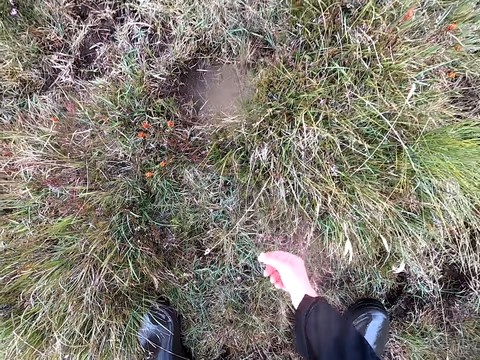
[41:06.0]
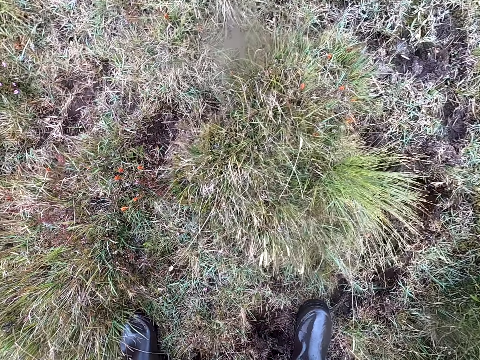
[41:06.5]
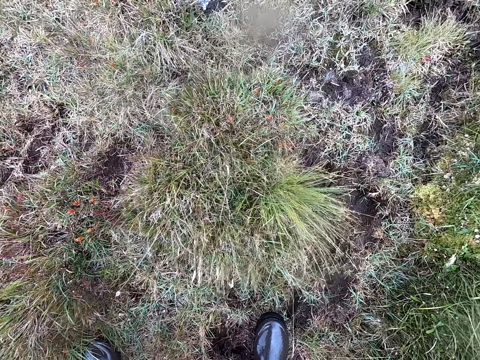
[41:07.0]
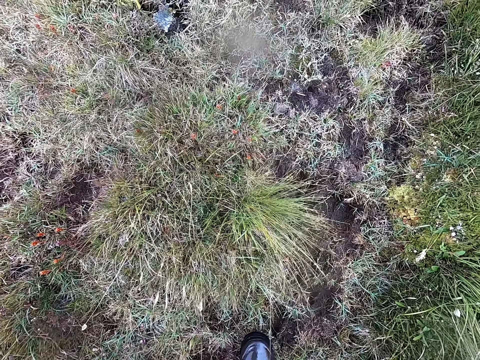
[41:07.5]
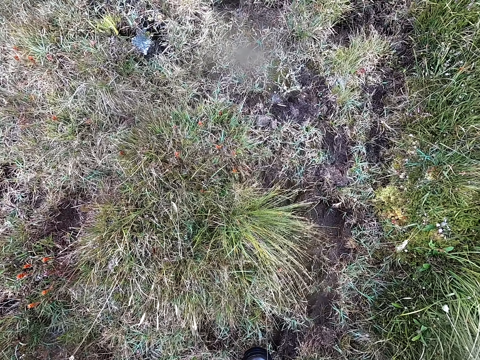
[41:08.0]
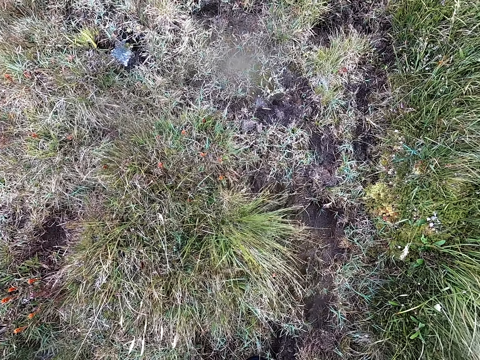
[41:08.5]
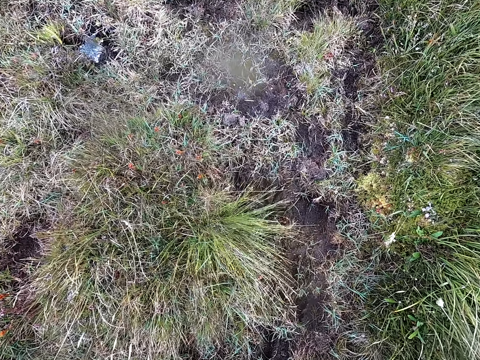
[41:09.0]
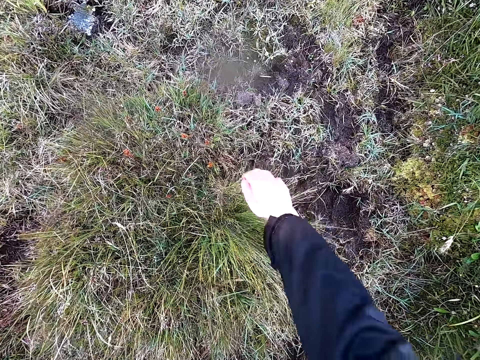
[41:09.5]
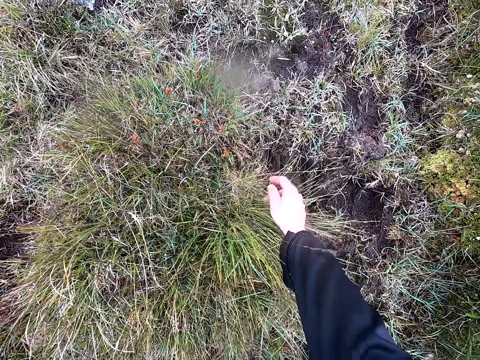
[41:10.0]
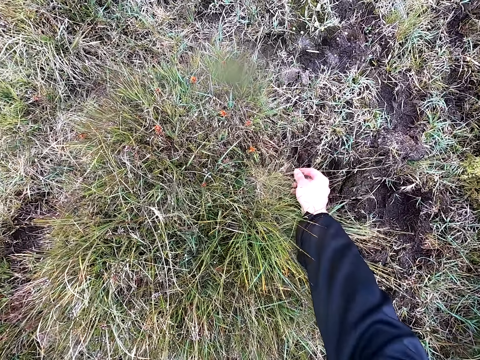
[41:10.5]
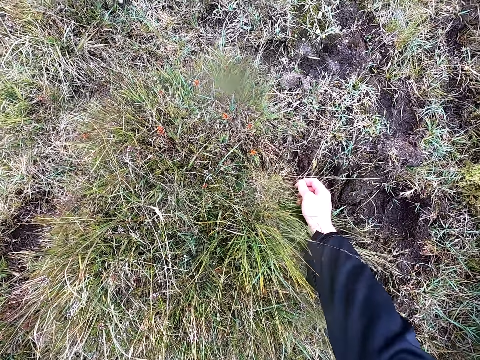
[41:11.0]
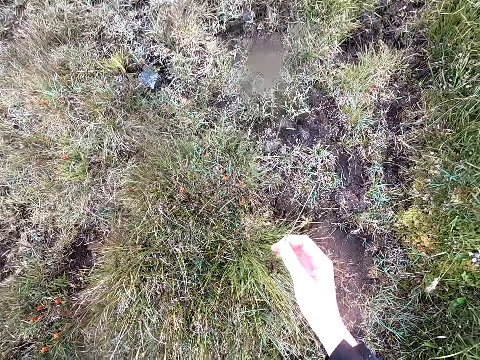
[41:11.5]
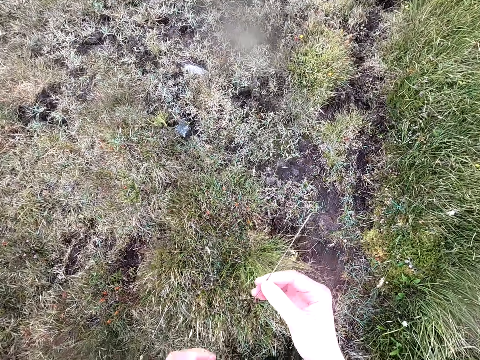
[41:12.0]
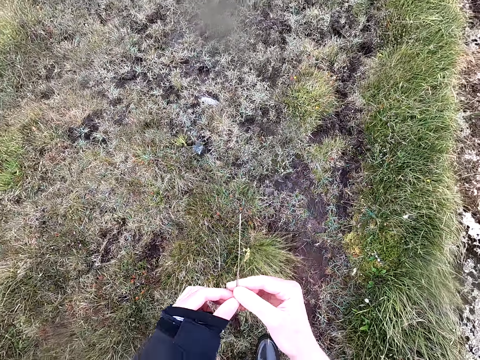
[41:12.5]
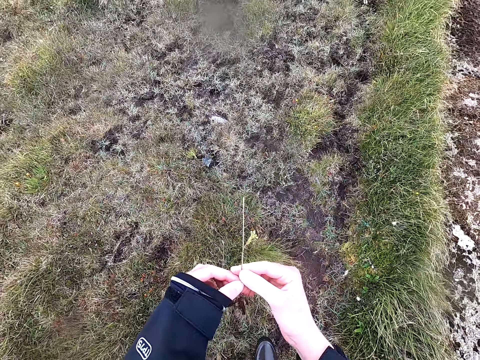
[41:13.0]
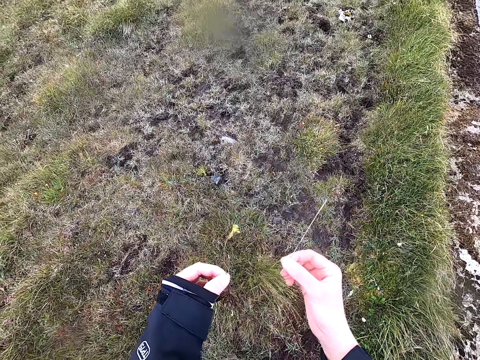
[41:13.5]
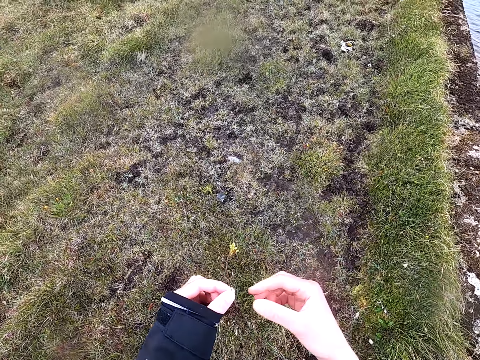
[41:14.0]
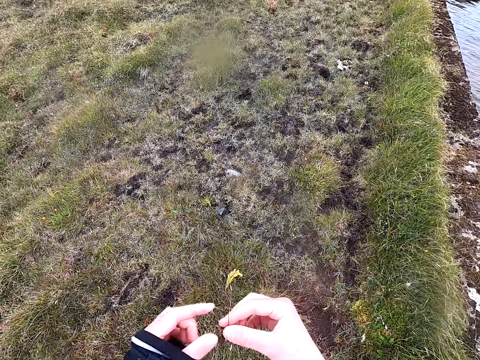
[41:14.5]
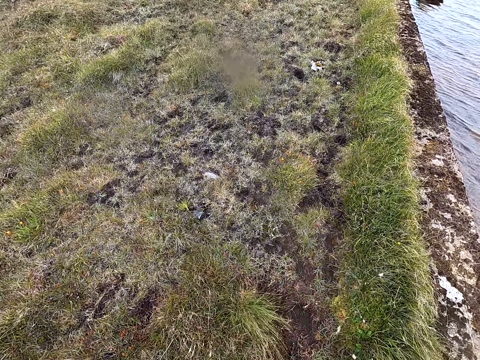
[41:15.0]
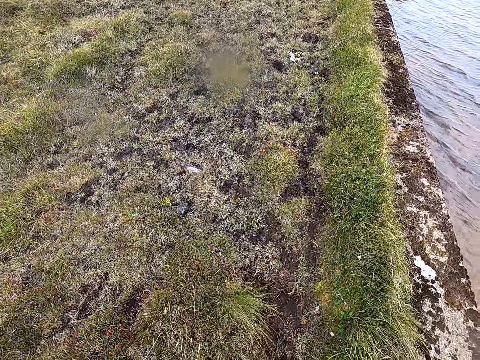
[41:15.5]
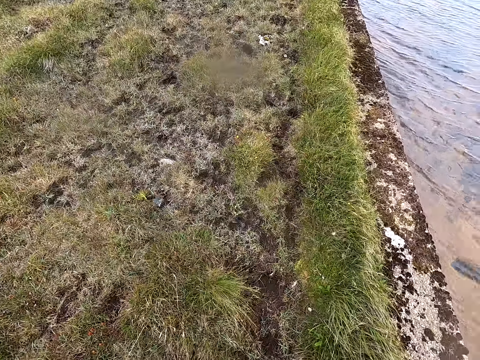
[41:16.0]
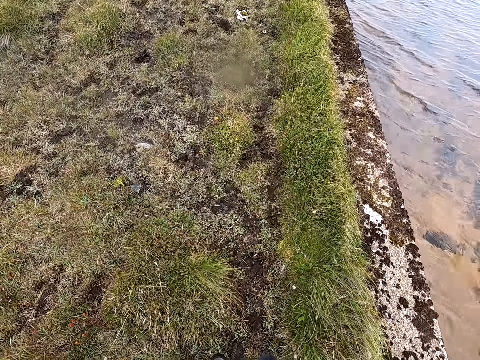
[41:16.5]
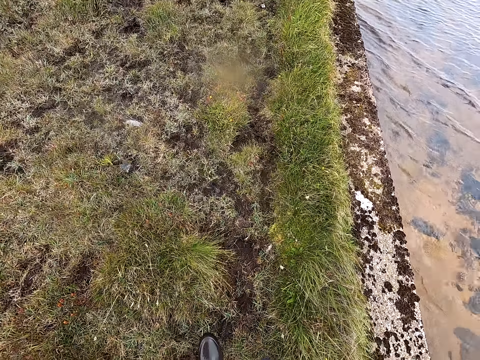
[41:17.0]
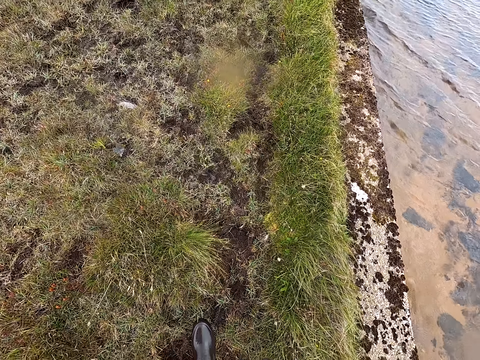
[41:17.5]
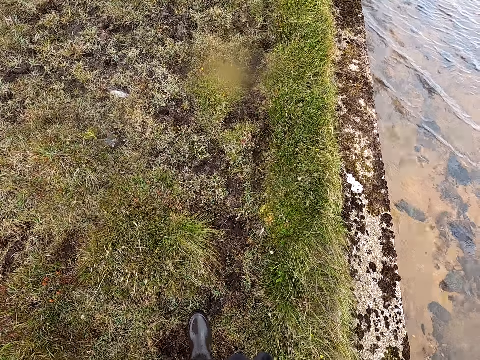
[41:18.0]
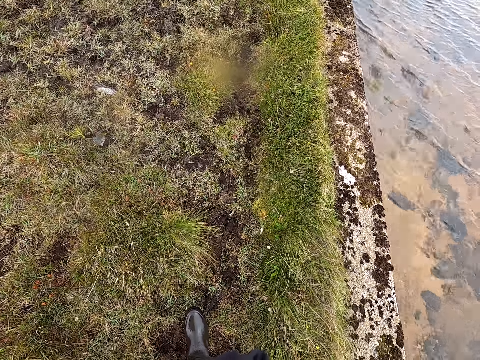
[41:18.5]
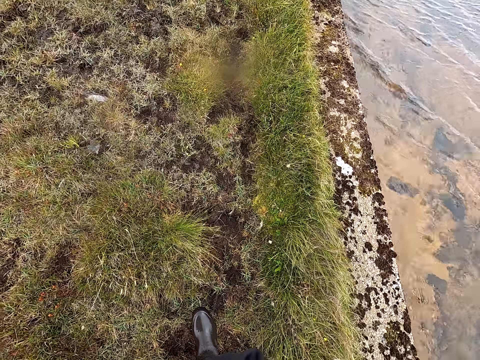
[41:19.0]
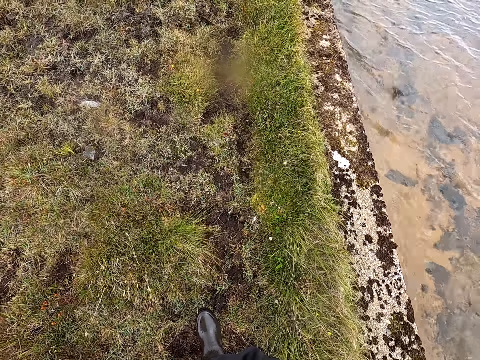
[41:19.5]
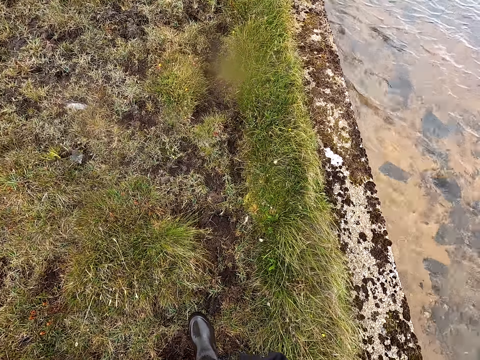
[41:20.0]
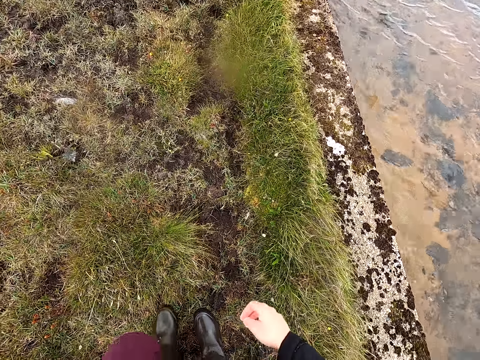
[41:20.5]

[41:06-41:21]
The camera wearer looks around. They uproot the plant. They look at the plant. They hold the plant. They remove the grass. They throw the grass on the ground. They look around.

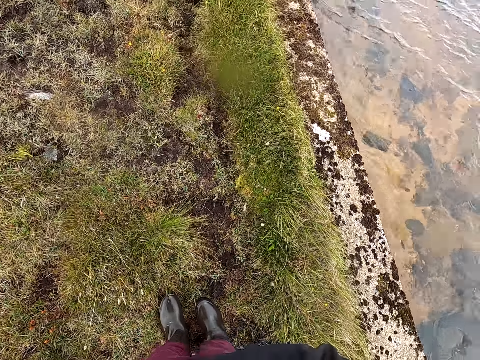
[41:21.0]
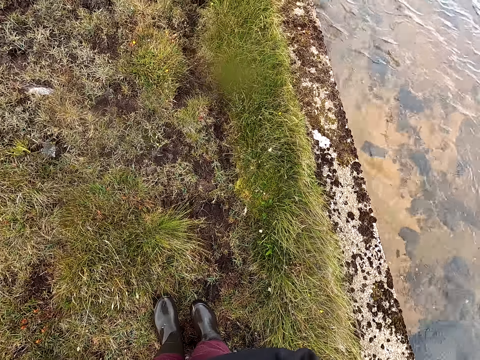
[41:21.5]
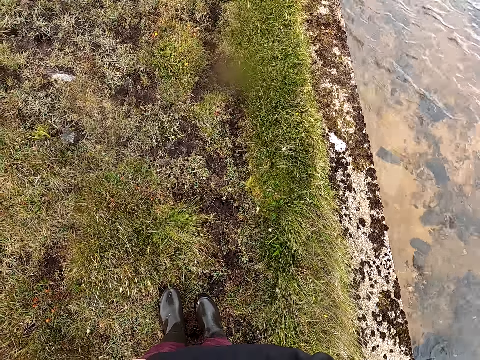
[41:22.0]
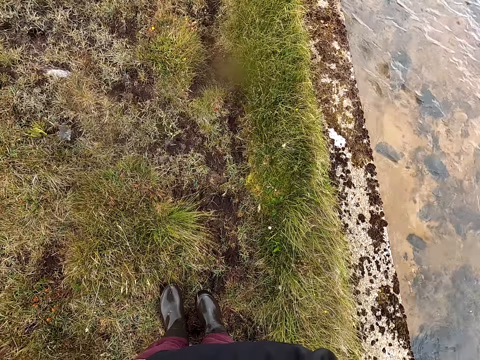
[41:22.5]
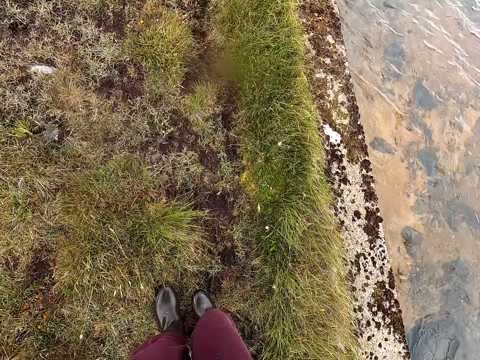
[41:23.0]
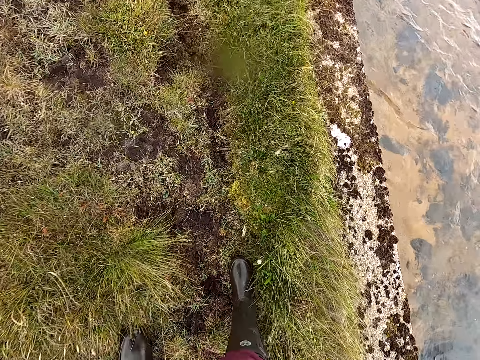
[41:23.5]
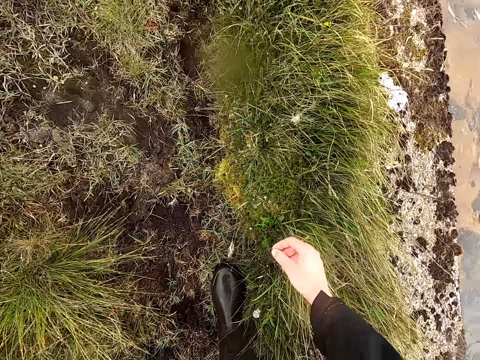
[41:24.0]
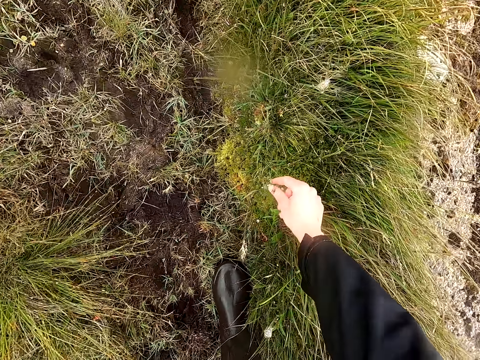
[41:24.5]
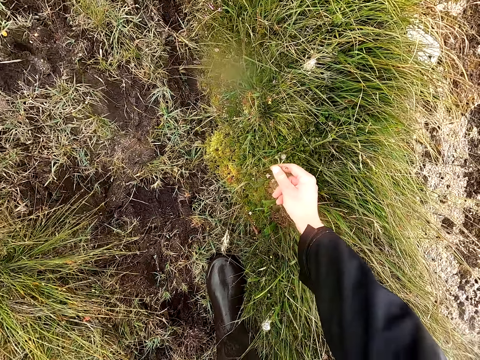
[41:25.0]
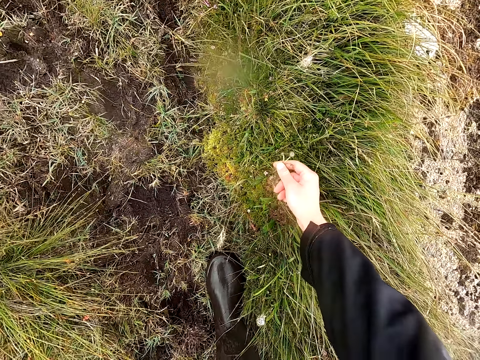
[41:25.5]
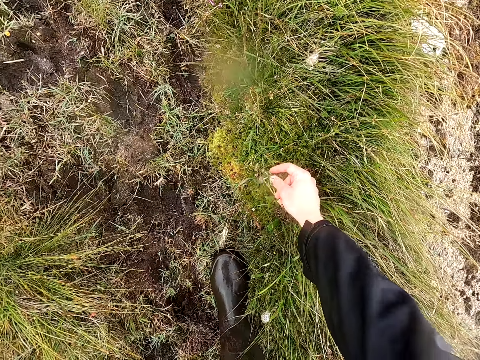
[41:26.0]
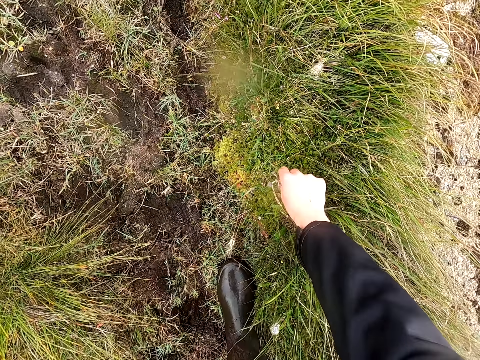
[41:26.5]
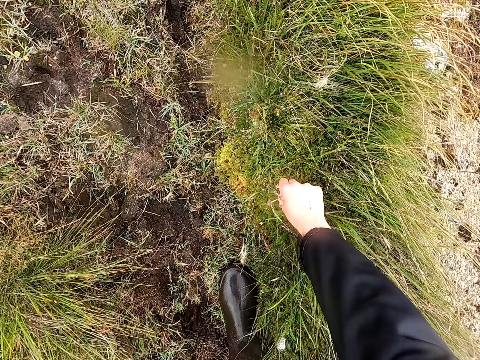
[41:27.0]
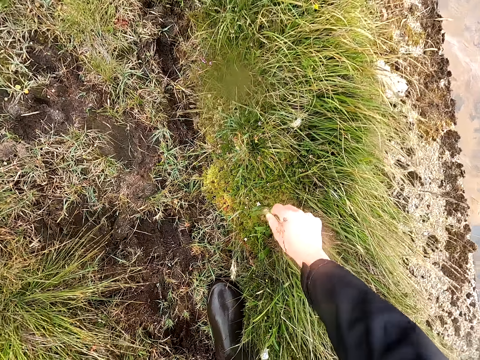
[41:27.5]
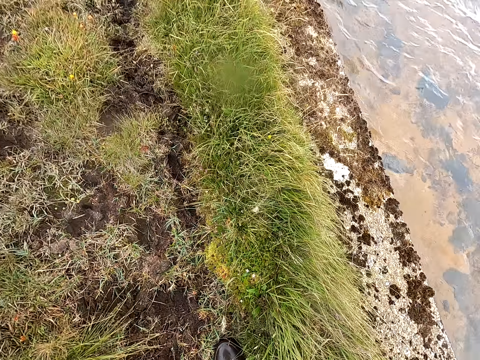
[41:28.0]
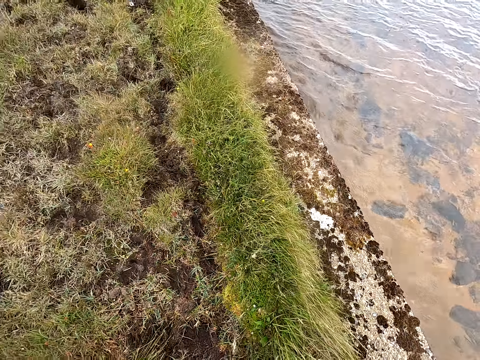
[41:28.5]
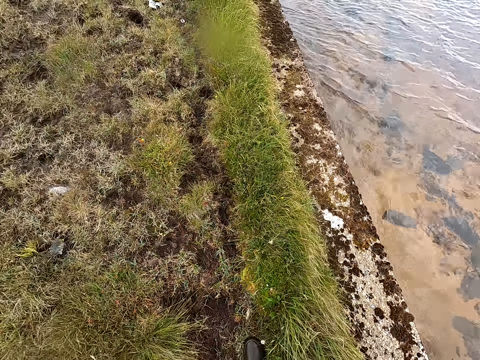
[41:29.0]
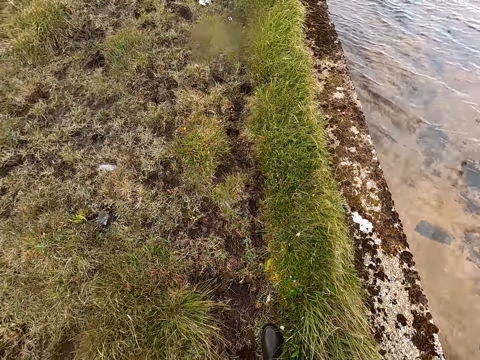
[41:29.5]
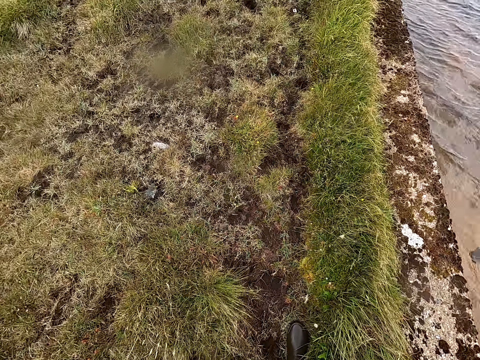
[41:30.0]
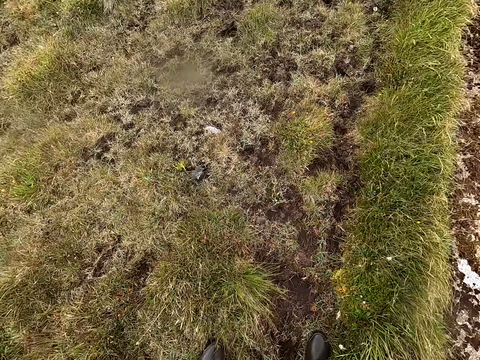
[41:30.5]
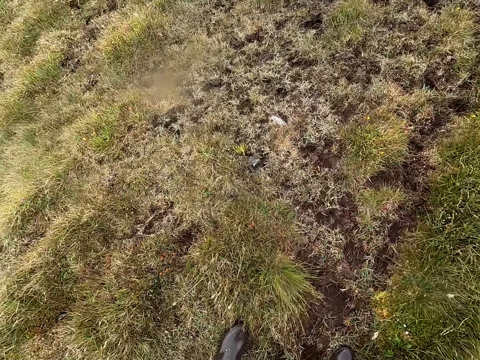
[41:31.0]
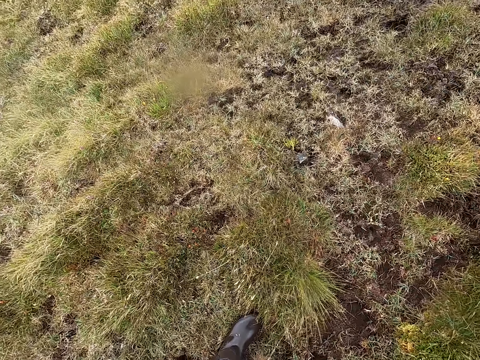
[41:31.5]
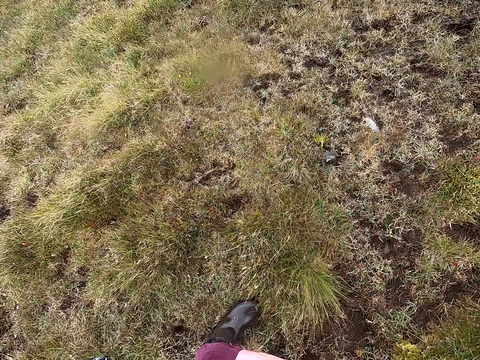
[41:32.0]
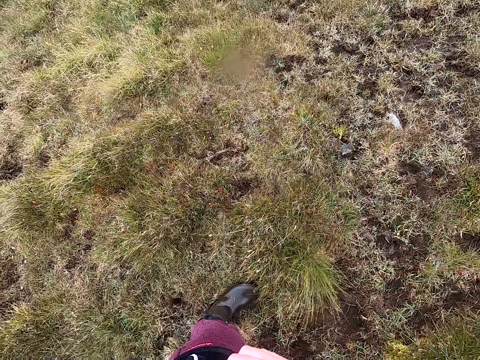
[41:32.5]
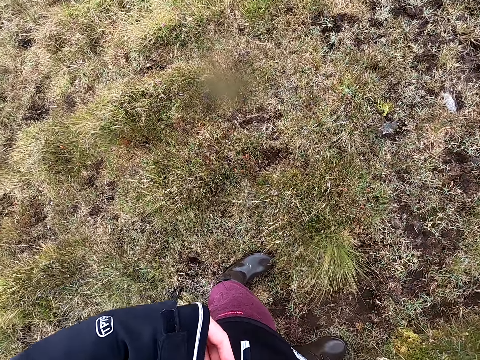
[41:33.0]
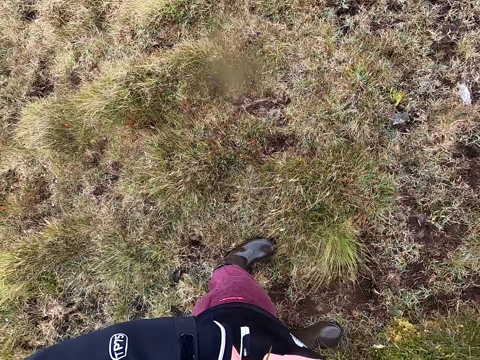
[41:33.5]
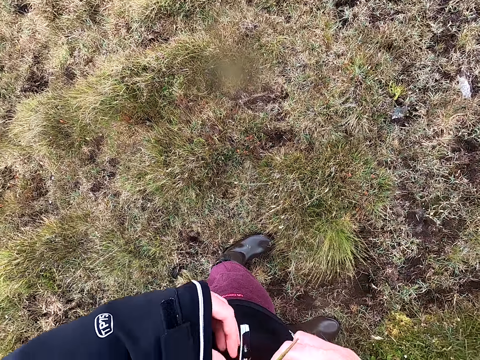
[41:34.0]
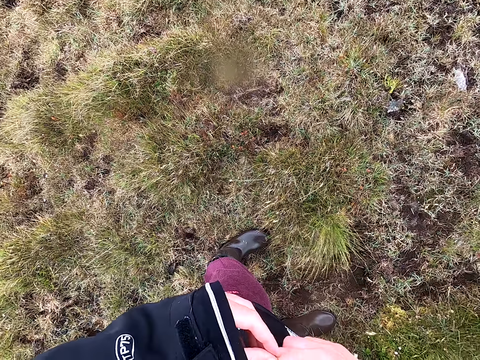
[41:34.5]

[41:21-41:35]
The camera wearer uproots the plant. They look around.
